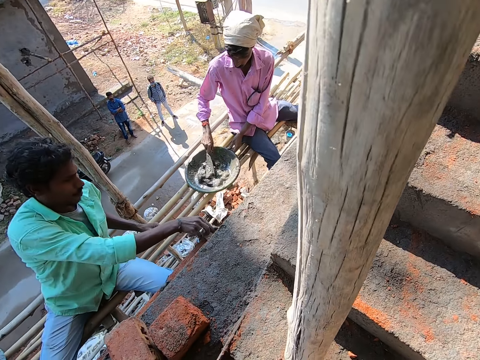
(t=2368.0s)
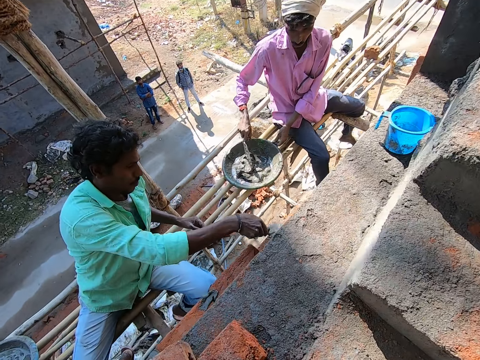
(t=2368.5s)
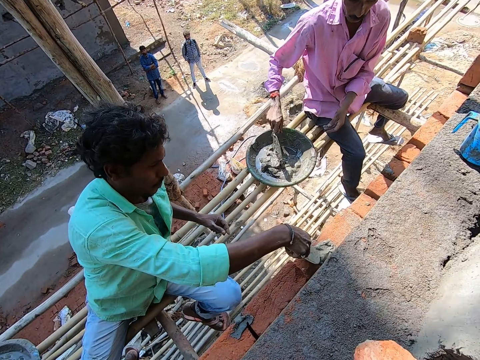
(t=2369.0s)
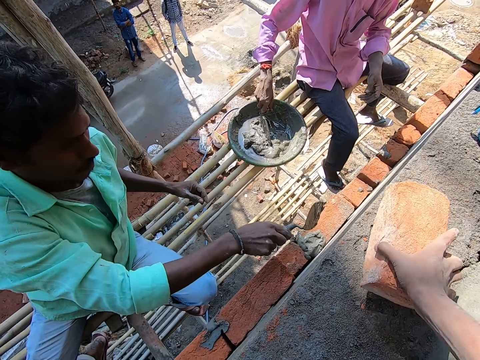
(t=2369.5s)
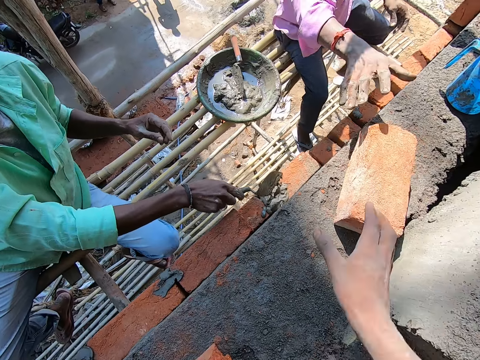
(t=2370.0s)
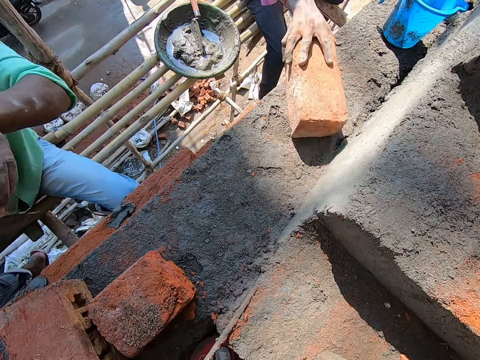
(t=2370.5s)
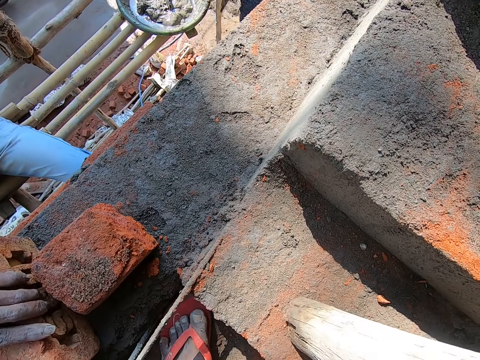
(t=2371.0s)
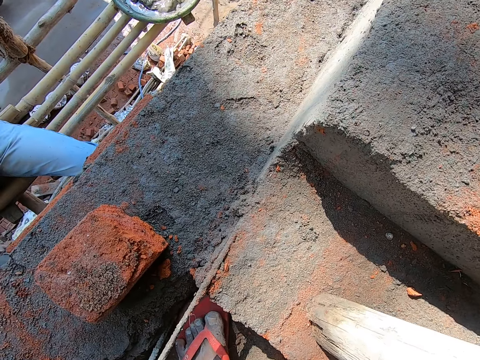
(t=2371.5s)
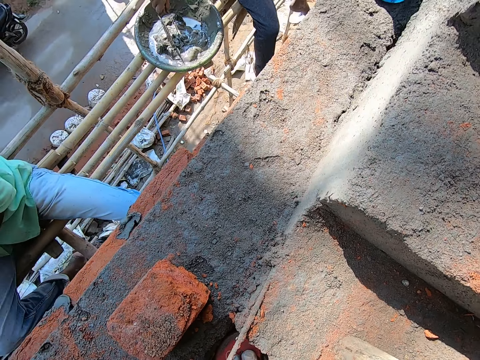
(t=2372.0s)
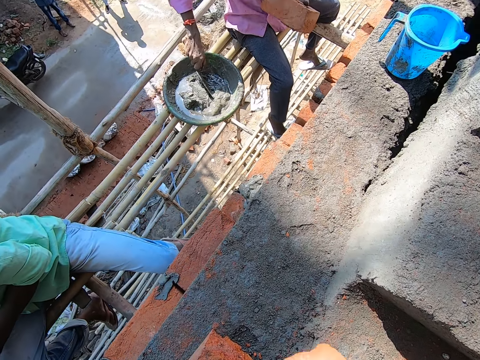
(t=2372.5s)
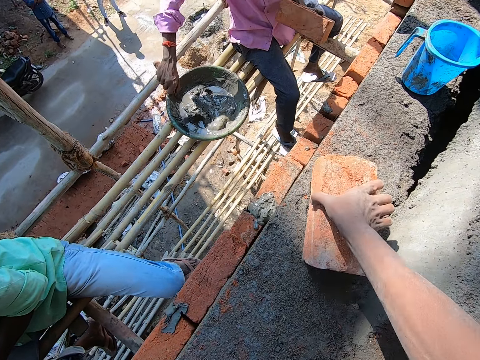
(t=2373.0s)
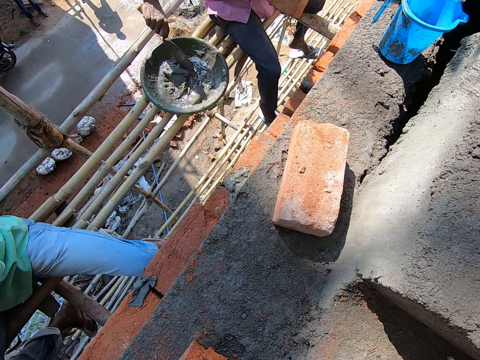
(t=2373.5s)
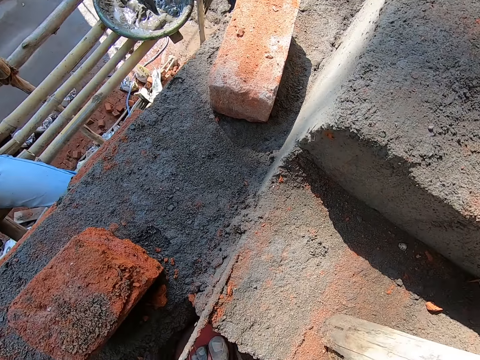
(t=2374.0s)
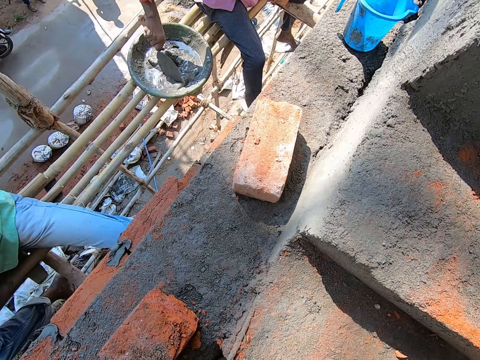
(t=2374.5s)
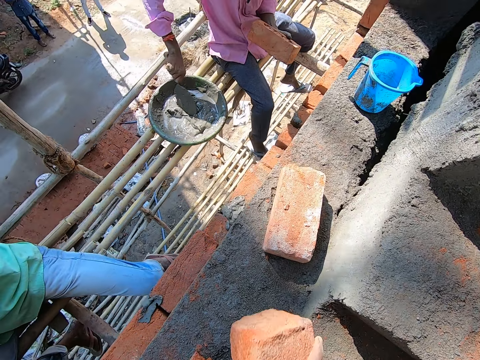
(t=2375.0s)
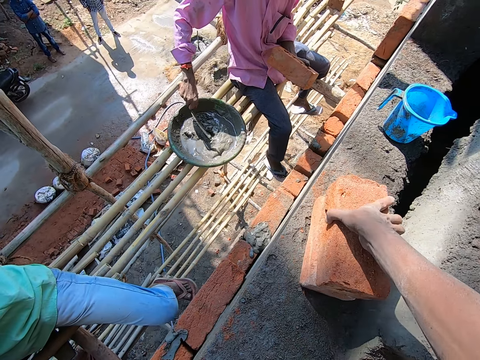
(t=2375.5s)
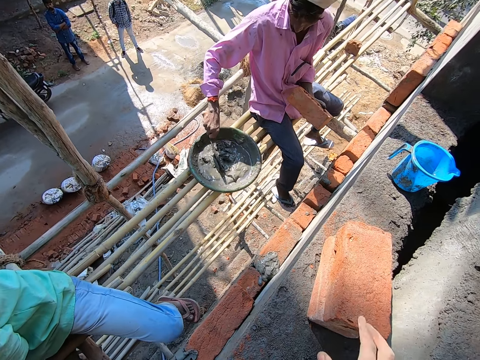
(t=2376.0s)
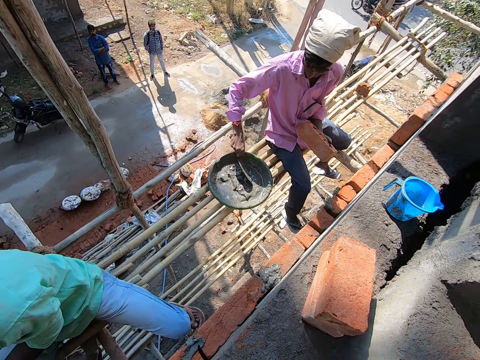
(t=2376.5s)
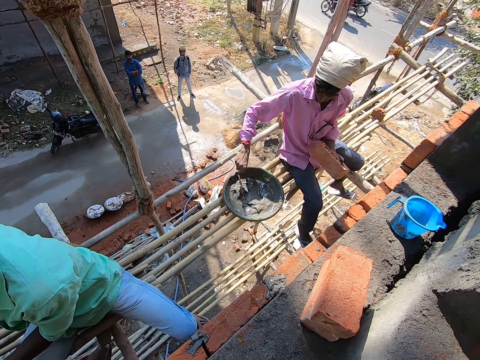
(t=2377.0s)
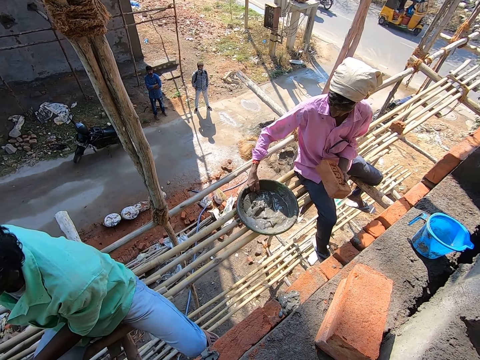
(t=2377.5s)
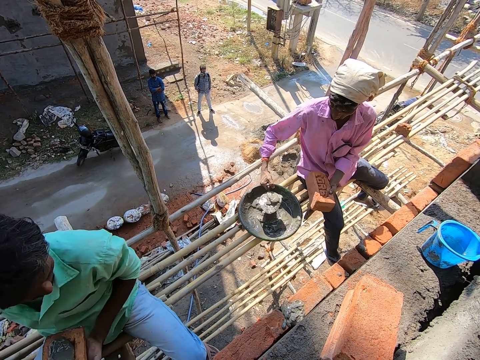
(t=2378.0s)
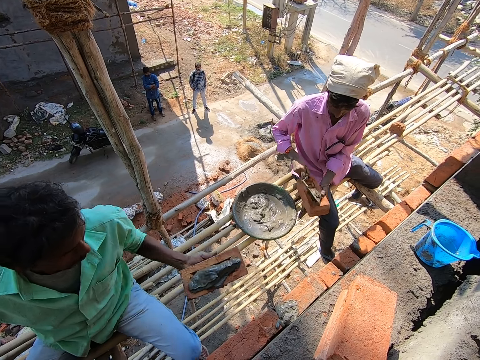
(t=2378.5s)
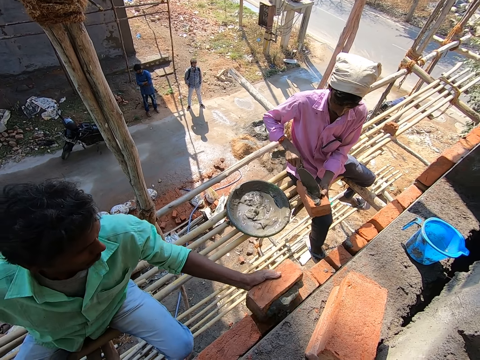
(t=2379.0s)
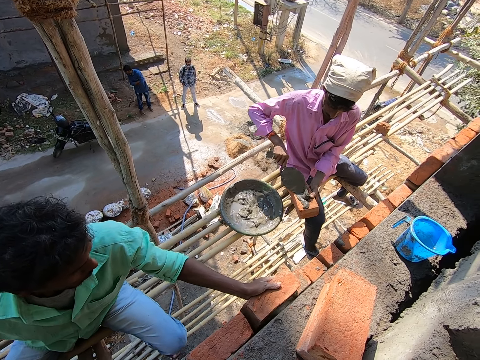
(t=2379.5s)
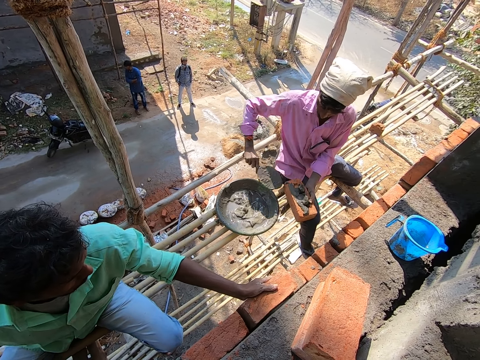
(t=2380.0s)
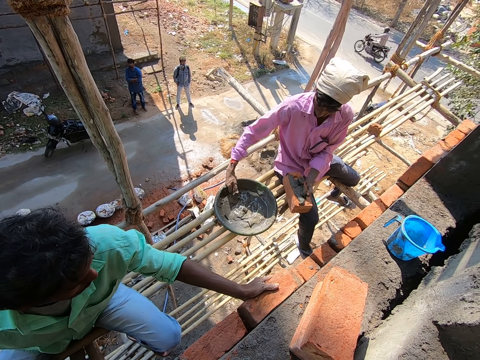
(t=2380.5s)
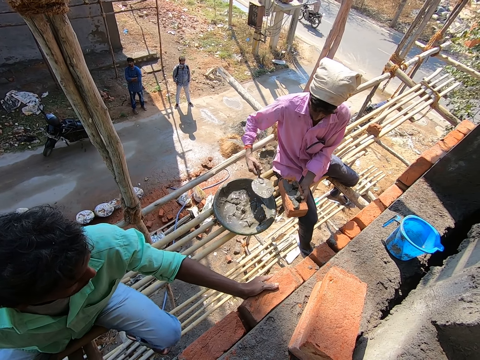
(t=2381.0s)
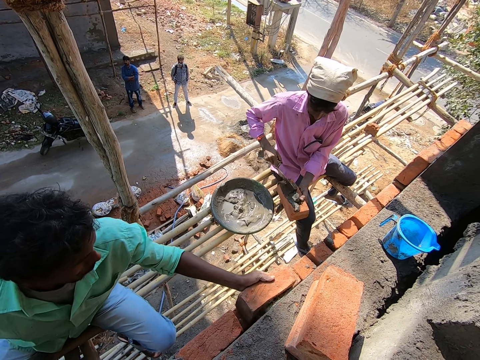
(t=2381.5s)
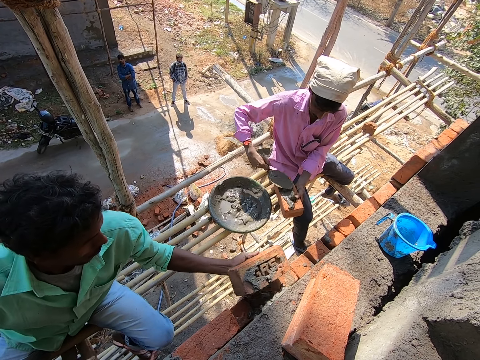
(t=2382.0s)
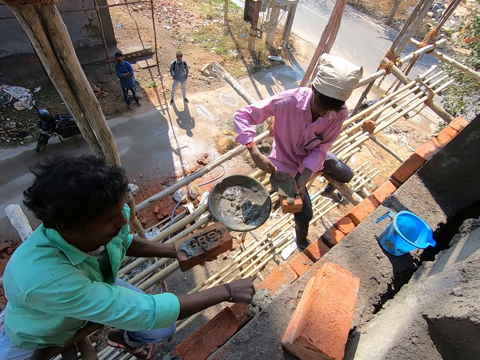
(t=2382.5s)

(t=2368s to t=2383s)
A man pours cement from the trowel in his right hand on a brick on the wall. The camera wearer drops a brick on the floor with his right hand. Another man picks the brick from the floor with his right hand. The first man picks the brick from the floor with his right hand. The other man stirs the cement in the head pan with the trowel with his right hand. The camera wearer drops a brick on the floor with his right hand. The other man hits the head pan with the trowel with his right hand. The camera wearer drops a brick on the brick on the floor with his right hand. The other man scoops cement from the head pan with the trowel with his right hand. The first man holds a brick with both hands. The other man pours the cement in the trowel on the brick in his left hand. The first man places the brick on the wall with his left hand. The other man scoops cement from the head pan with the trowel with his right hand and pours the cement in the trowel on the brick in his left hand. The first man removes the brick from the wall with his left hand.

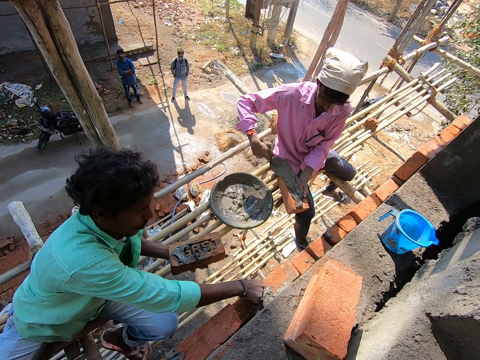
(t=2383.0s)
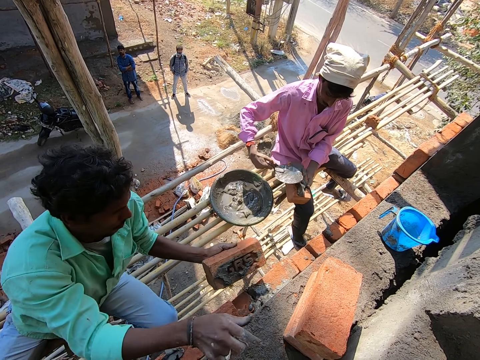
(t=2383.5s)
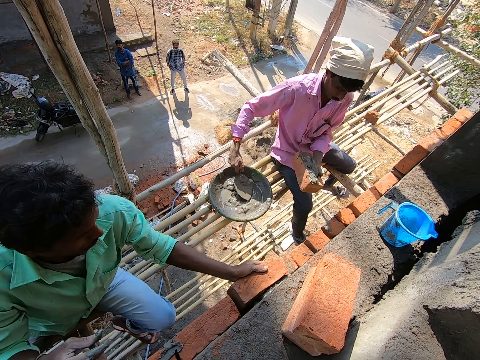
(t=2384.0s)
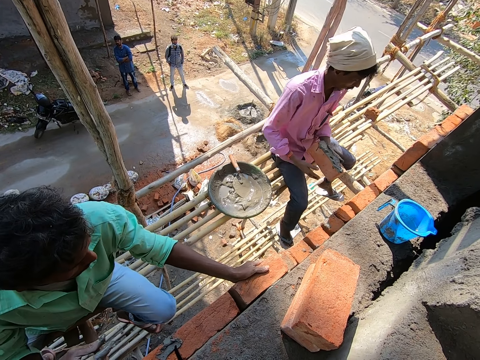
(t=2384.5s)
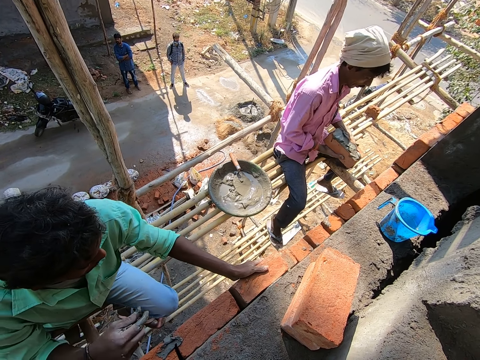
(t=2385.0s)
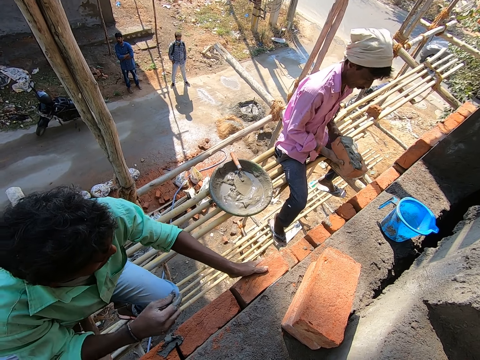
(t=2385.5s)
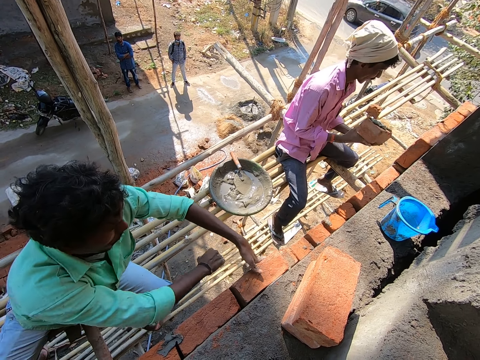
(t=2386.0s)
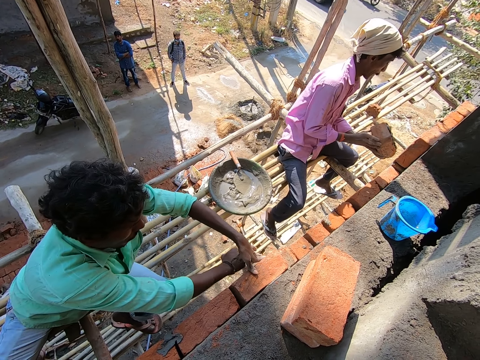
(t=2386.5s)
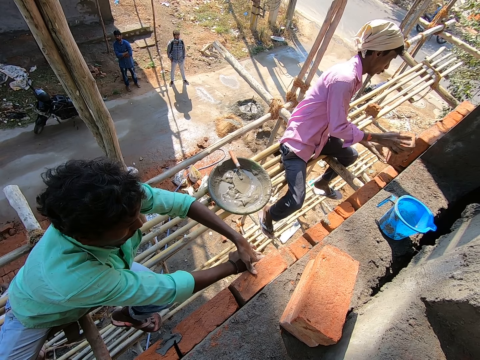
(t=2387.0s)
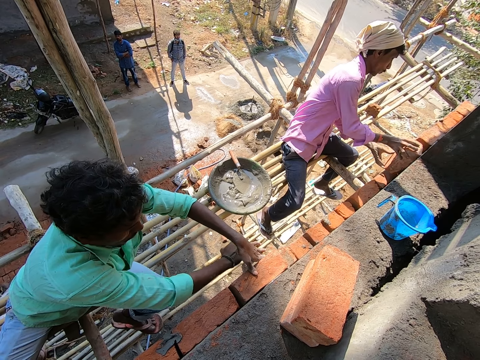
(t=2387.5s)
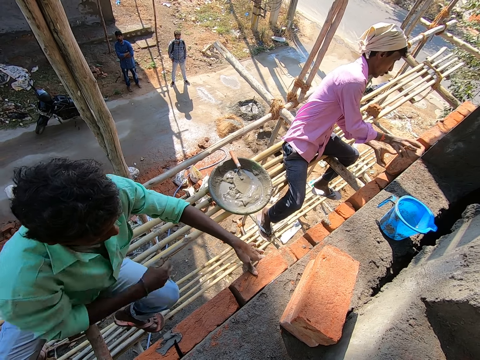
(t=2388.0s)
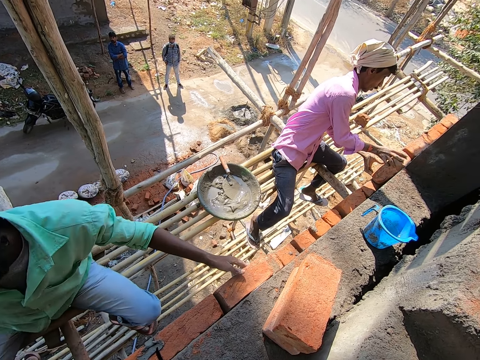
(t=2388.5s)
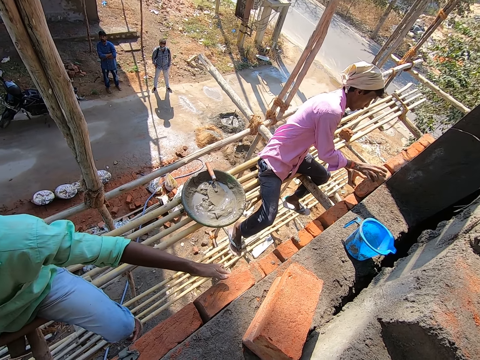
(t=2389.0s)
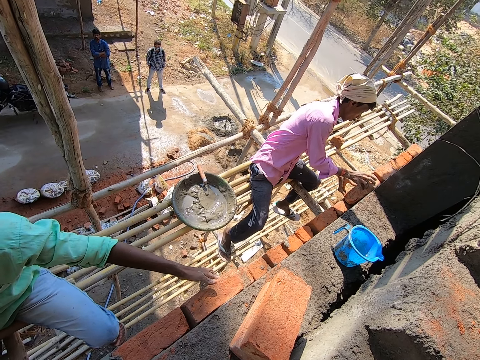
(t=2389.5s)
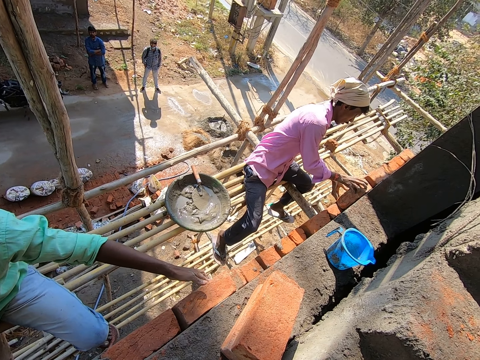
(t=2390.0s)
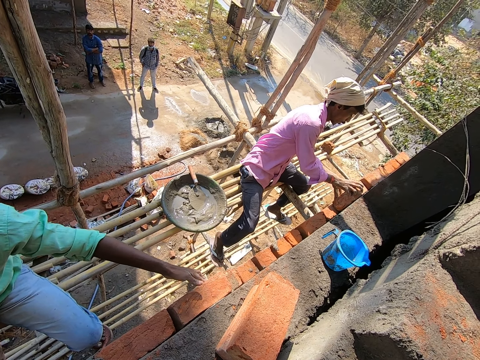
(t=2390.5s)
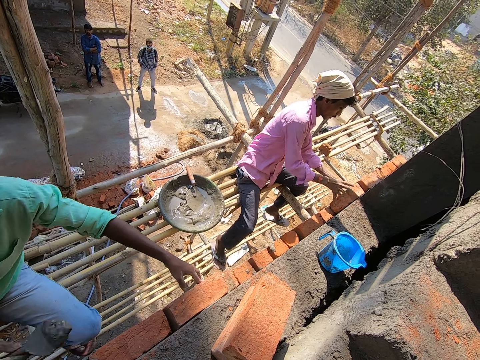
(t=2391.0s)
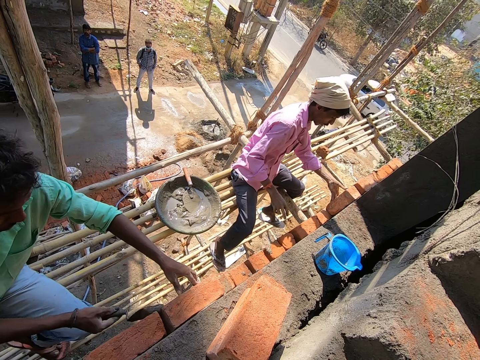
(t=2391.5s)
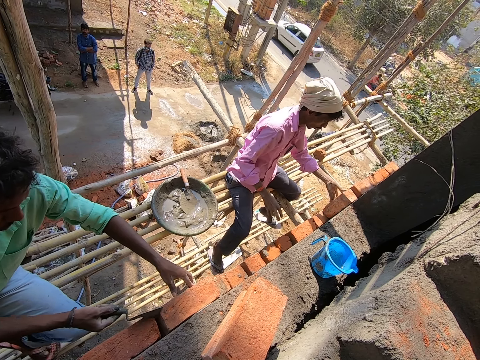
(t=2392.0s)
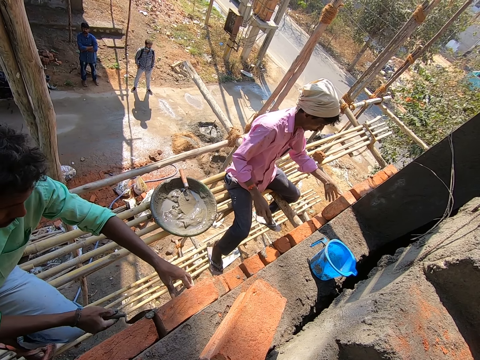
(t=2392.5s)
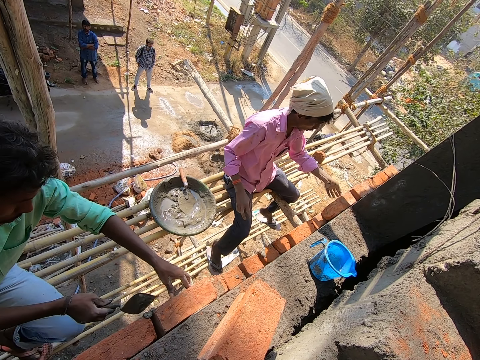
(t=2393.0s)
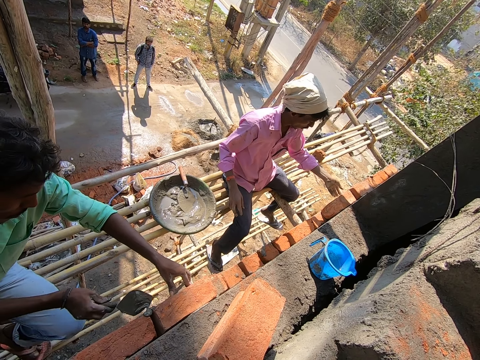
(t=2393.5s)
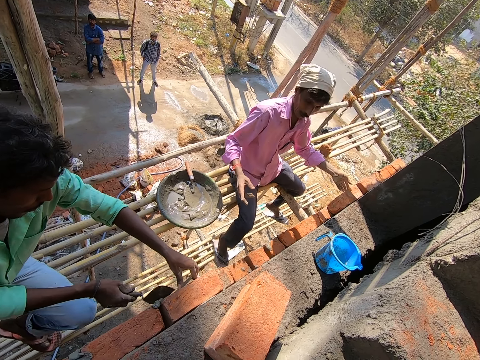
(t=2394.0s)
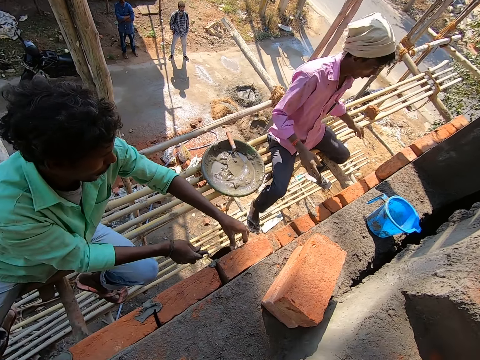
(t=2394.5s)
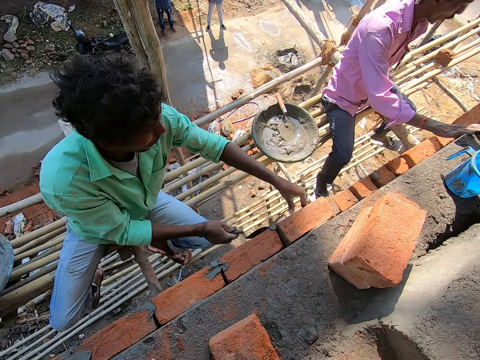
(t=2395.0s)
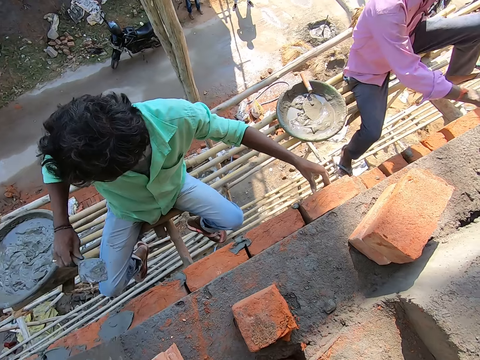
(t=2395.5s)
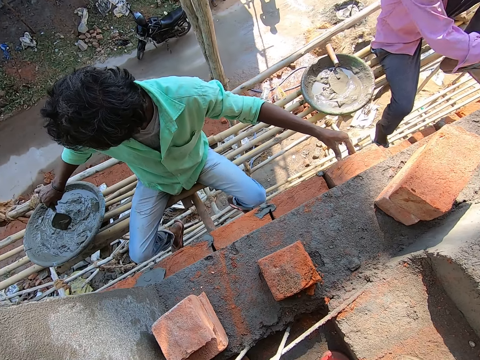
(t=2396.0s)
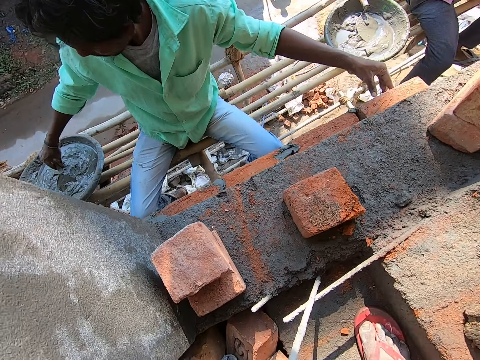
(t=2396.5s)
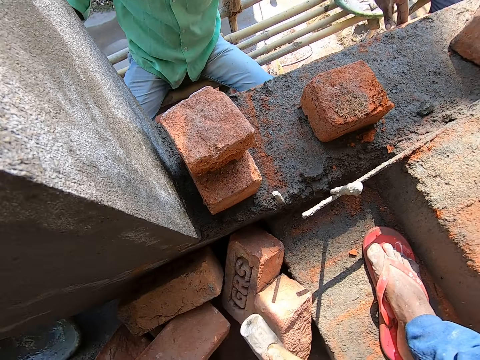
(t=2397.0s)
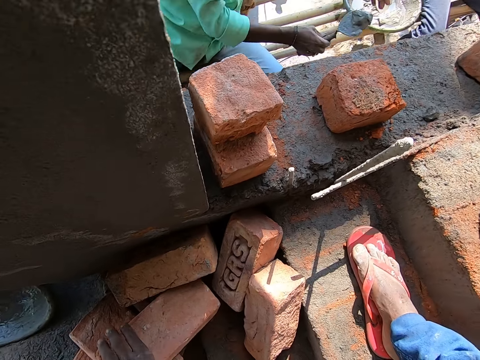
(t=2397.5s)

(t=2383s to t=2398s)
A man picks a stone from the wall with his left hand. The man drops the stone on the floor and places the brick on the wall with his left hand. Another man drops the trowel in the head pan and holds the brick with both hands. The camera wearer looks at a third man. The second man places the brick on the wall with both hands. The first man hits the brick on the wall with his right hand and pours cement from the trowel on the wall with his right hand. The camera wearer converses with the third man. The second man places his right hand on the wall. The camera wearer looks at the third man. The first man scoops cement from the head pan with the trowel with his right hand.